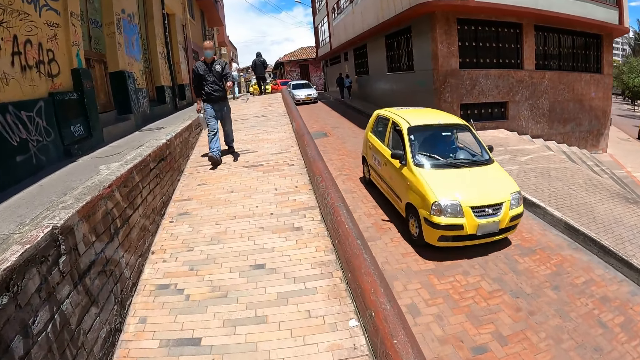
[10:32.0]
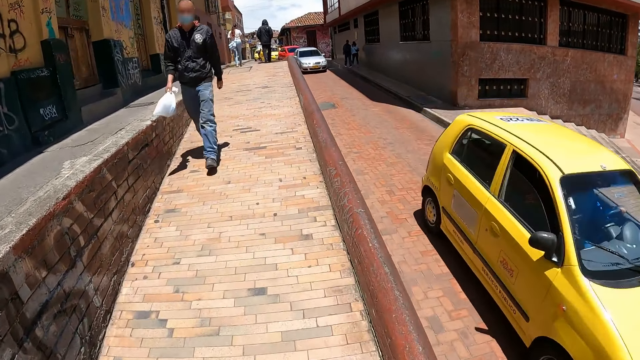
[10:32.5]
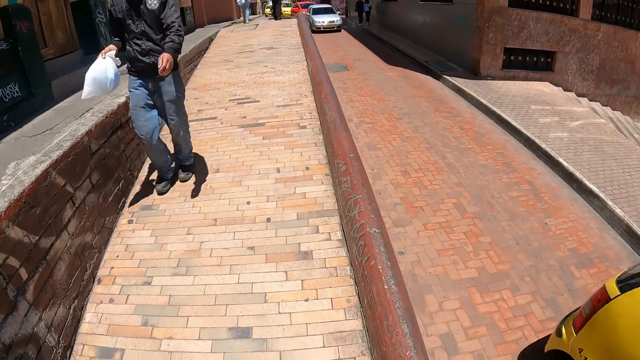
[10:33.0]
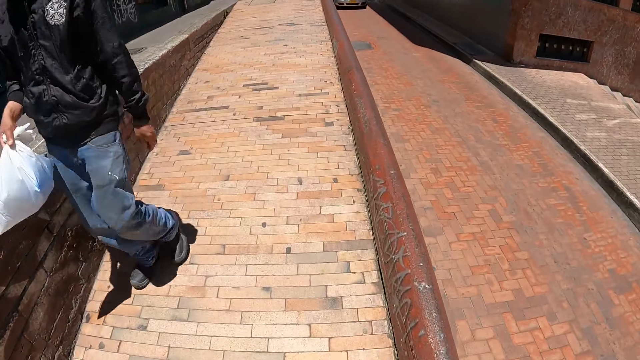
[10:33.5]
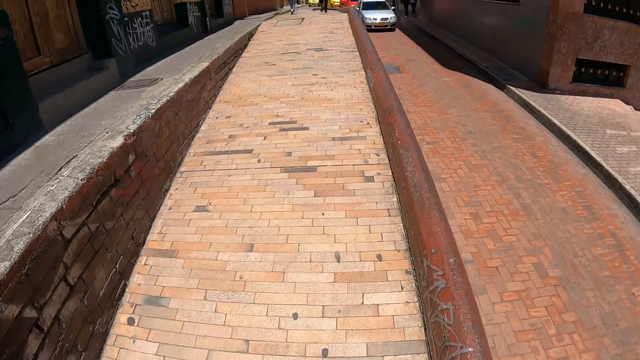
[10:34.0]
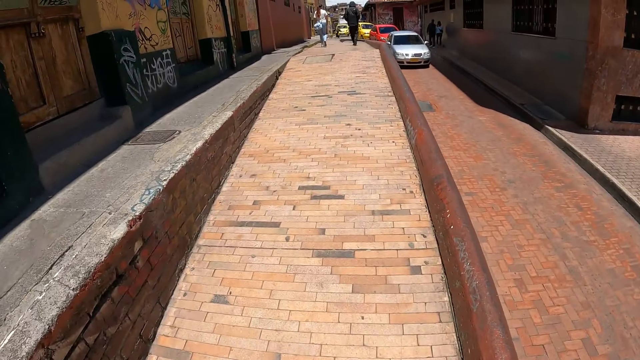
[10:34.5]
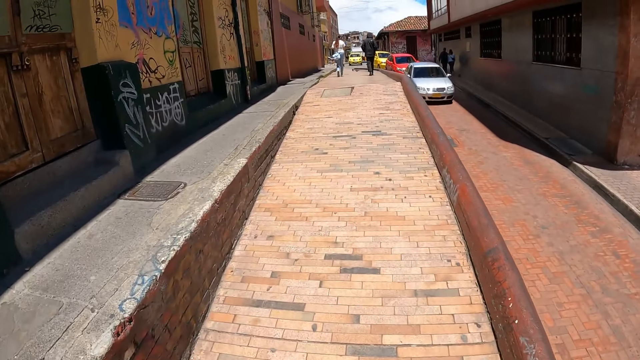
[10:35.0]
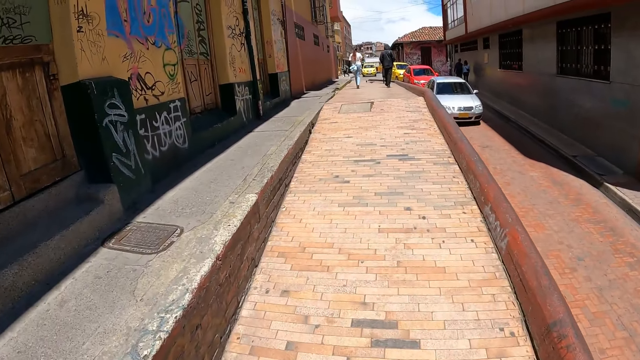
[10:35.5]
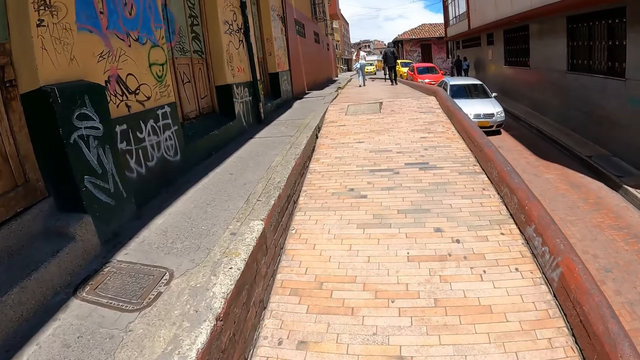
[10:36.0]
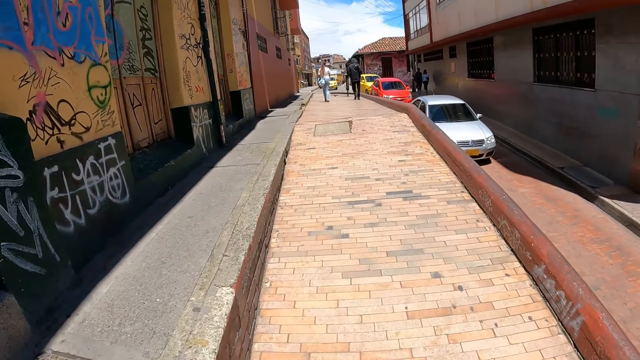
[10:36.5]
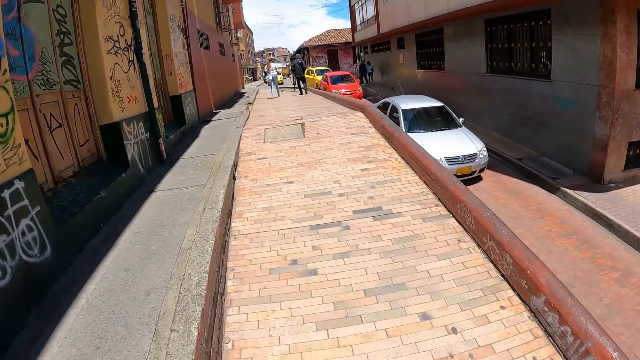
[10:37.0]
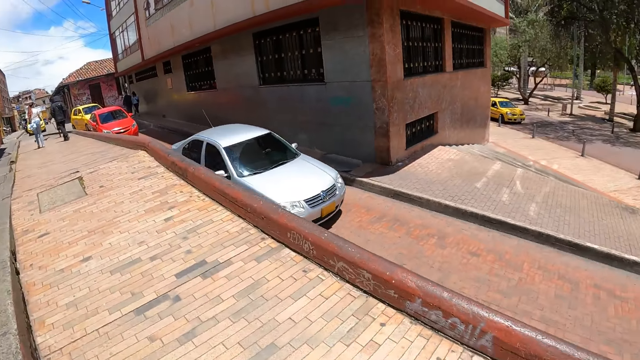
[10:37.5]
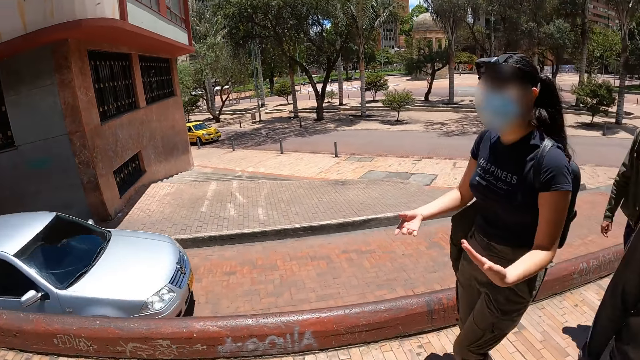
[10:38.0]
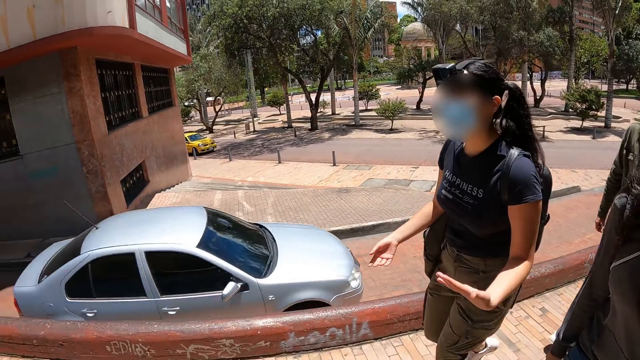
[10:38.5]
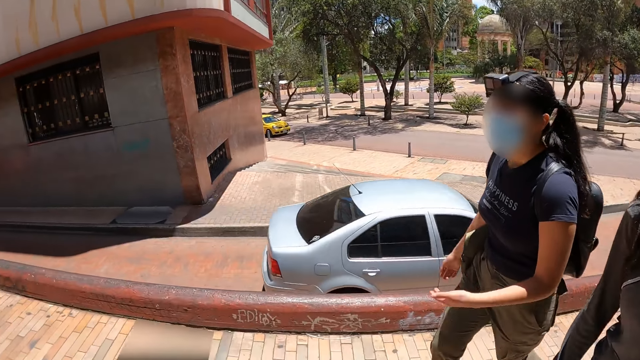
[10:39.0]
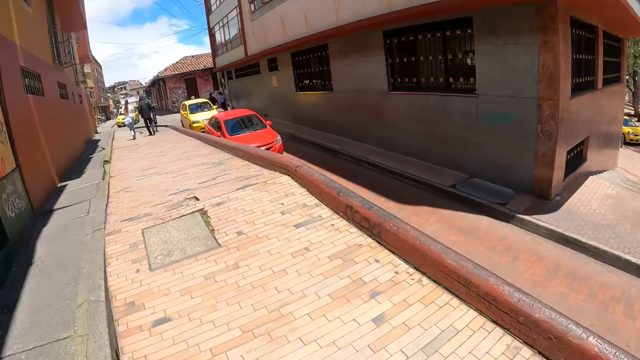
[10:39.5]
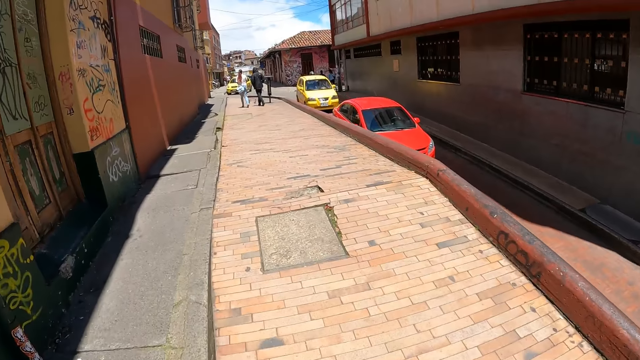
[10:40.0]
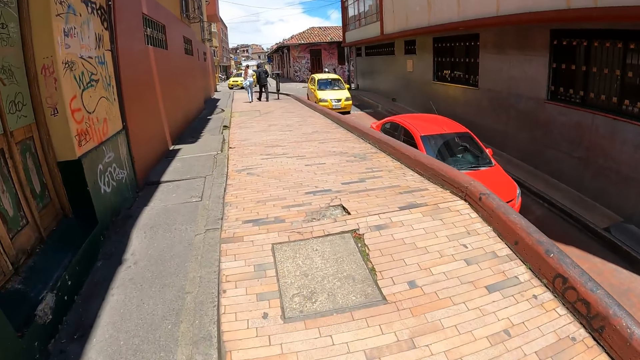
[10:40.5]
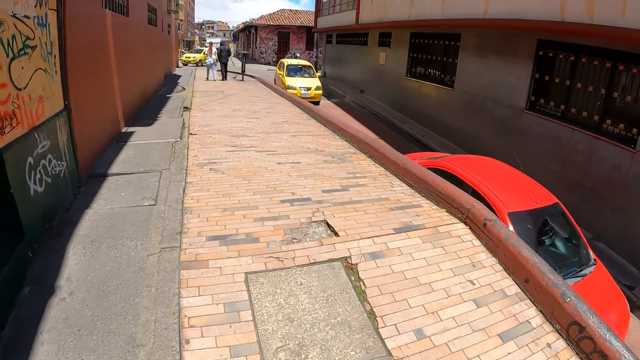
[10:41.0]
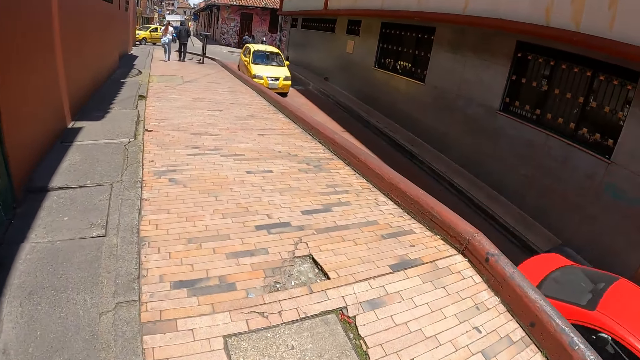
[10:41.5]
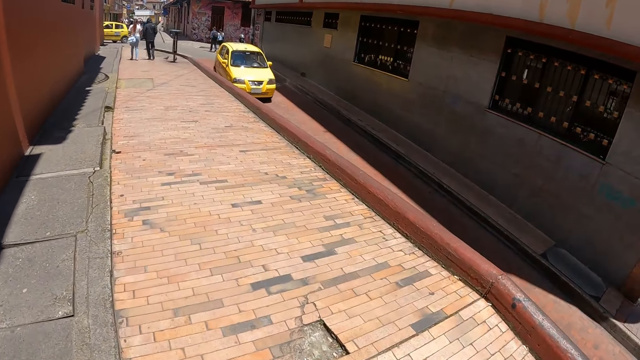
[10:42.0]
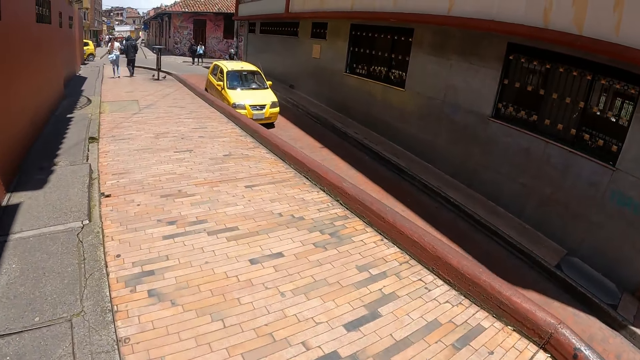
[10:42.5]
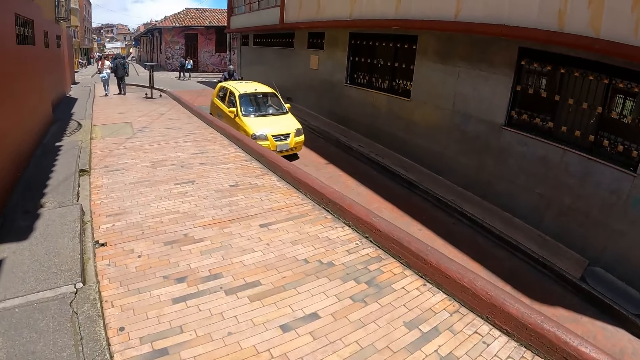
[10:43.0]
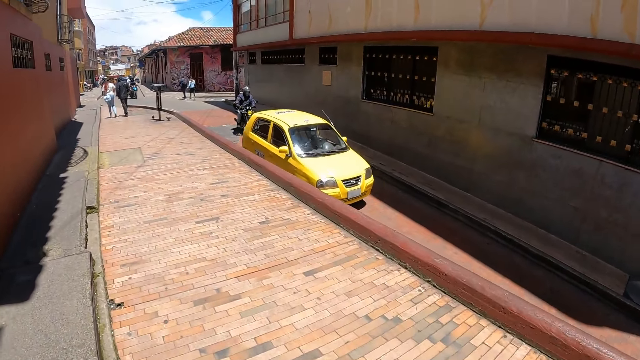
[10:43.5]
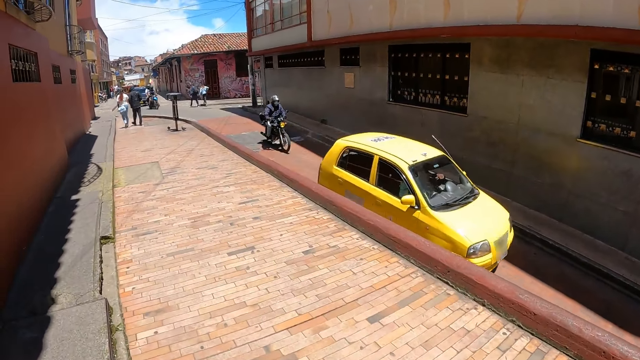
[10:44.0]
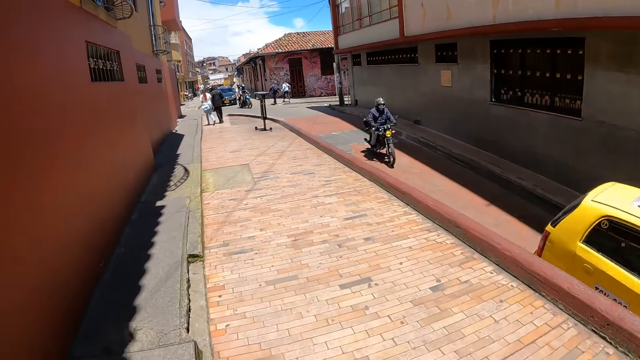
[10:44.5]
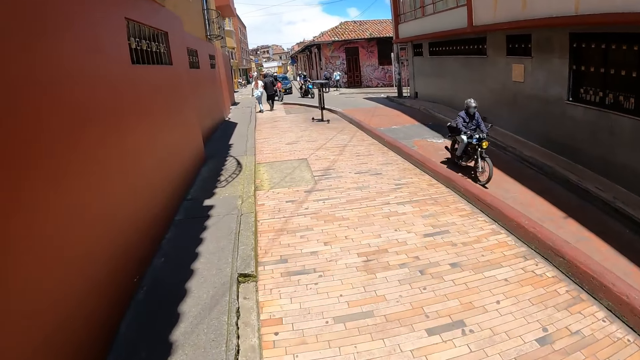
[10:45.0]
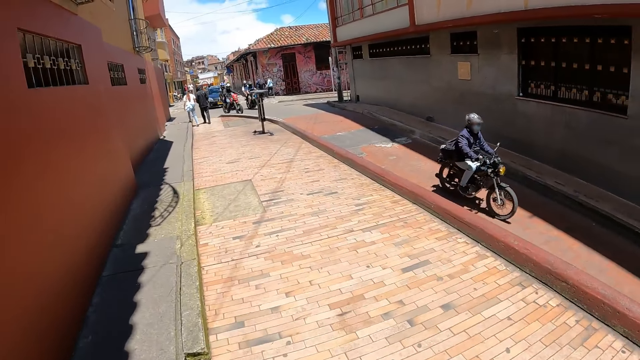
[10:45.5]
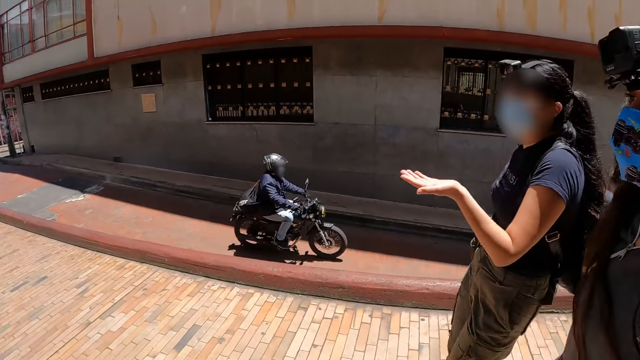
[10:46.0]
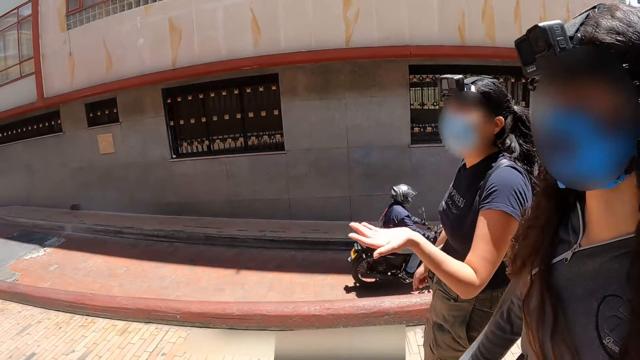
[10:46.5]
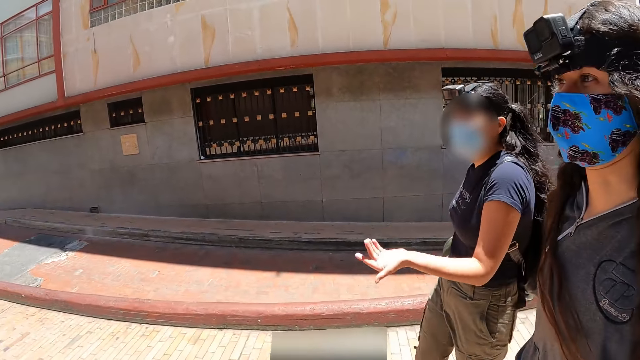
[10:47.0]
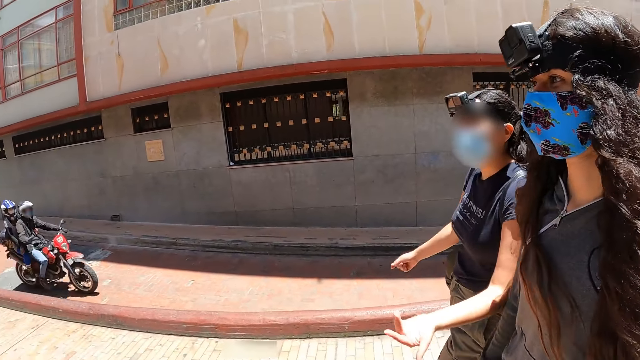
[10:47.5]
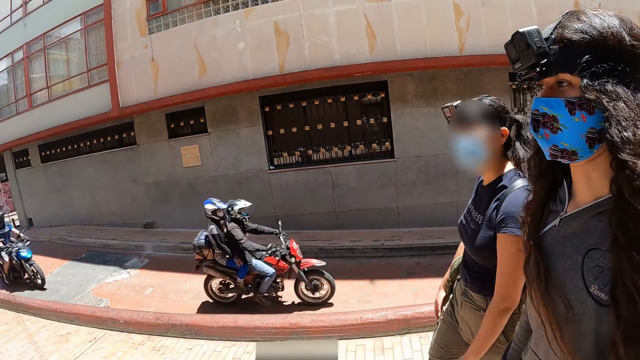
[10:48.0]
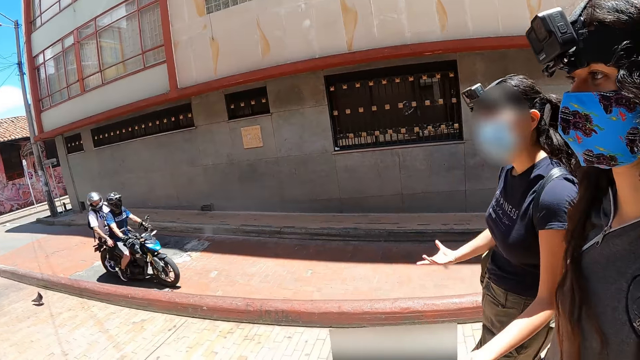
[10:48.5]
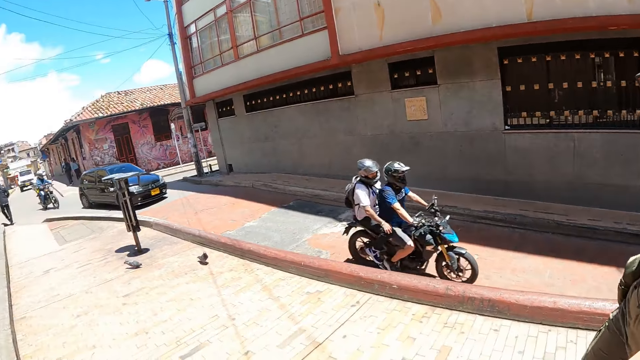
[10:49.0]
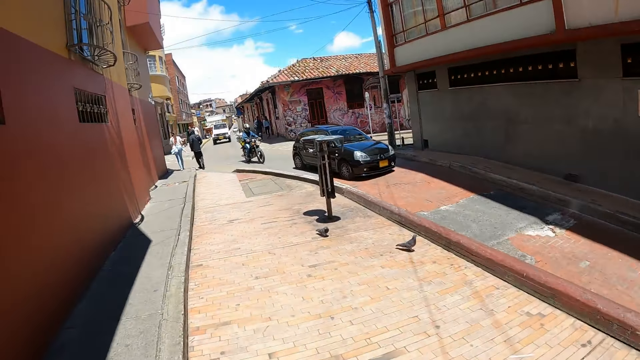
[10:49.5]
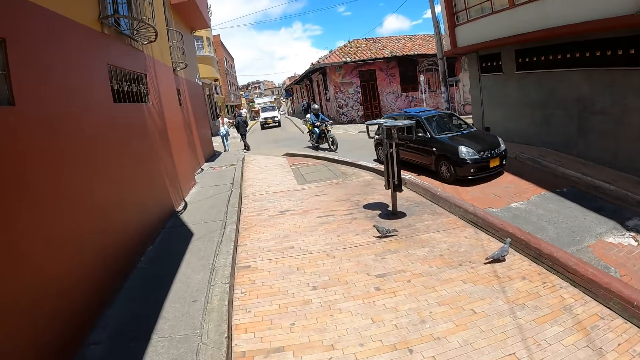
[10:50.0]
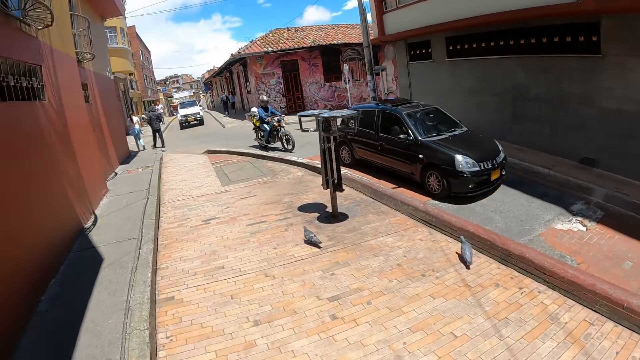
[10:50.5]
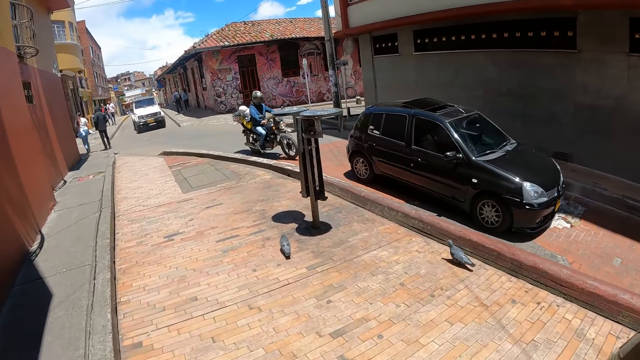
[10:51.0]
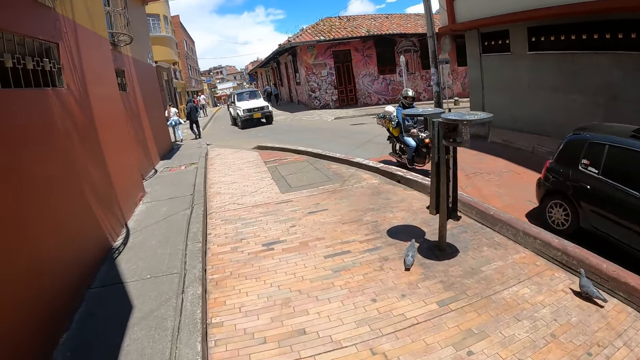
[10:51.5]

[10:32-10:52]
The camera wearer walks around the road with a woman and another woman. They look around. A person demonstrates. The camera wearer looks at the two women. They look around. They walk around the road with the two women.
